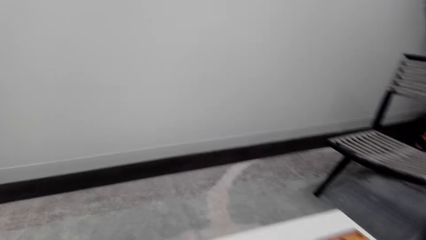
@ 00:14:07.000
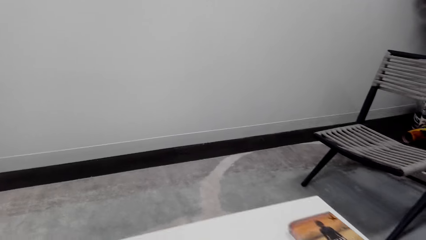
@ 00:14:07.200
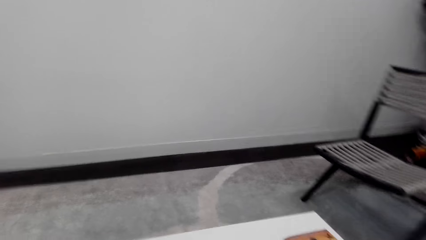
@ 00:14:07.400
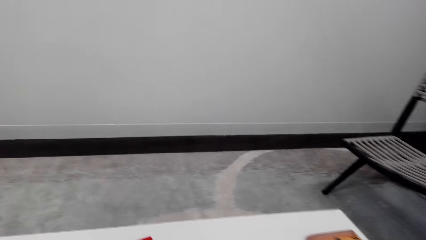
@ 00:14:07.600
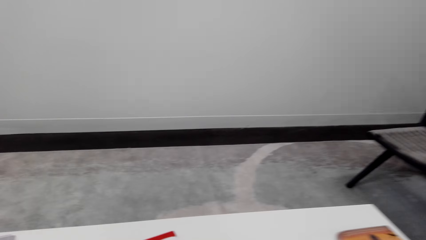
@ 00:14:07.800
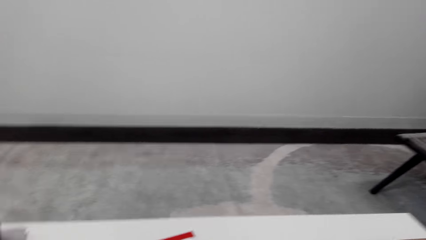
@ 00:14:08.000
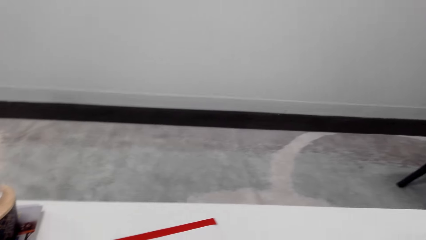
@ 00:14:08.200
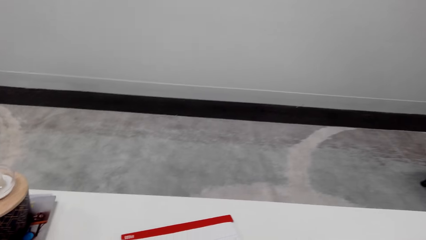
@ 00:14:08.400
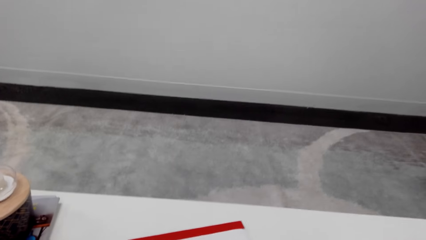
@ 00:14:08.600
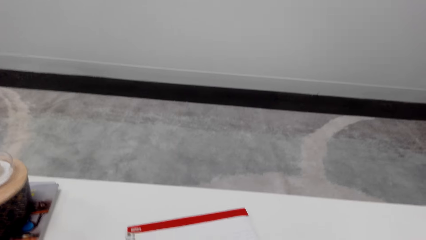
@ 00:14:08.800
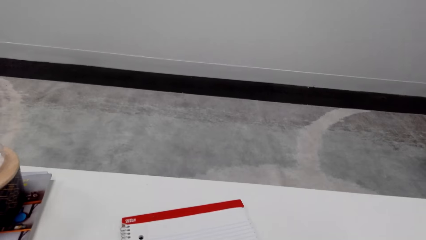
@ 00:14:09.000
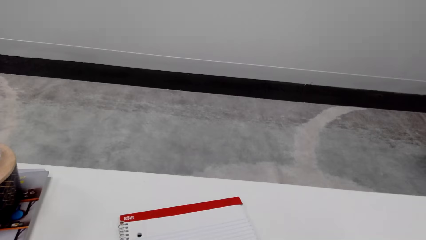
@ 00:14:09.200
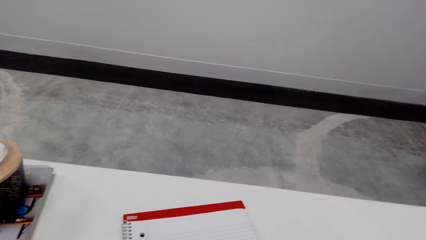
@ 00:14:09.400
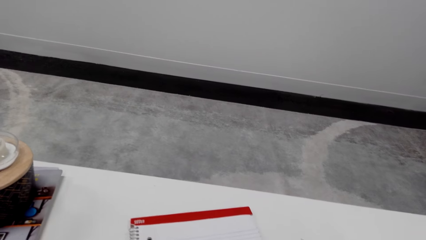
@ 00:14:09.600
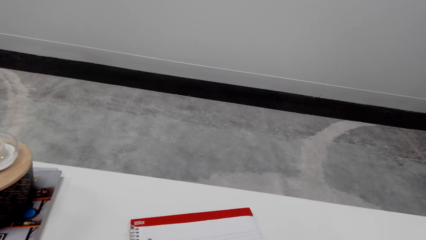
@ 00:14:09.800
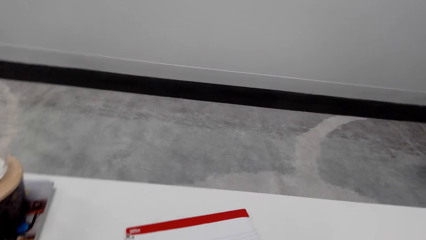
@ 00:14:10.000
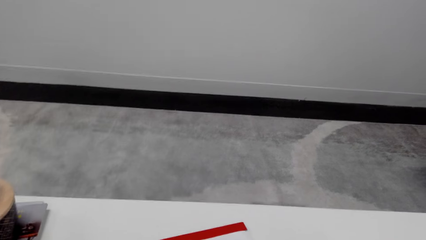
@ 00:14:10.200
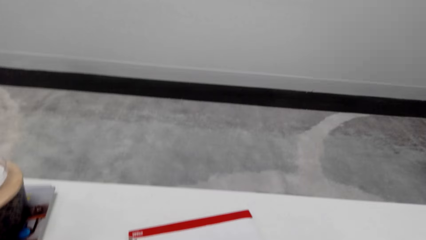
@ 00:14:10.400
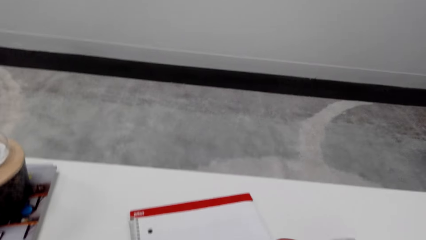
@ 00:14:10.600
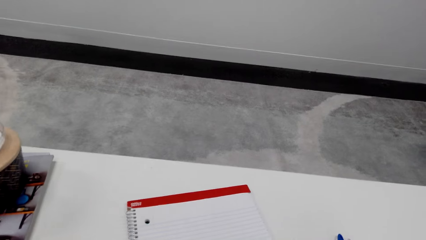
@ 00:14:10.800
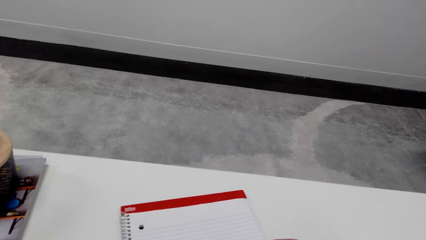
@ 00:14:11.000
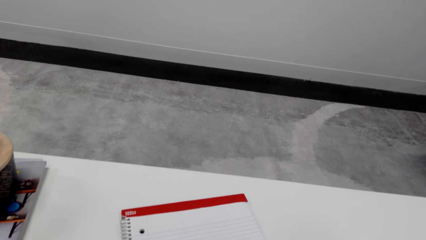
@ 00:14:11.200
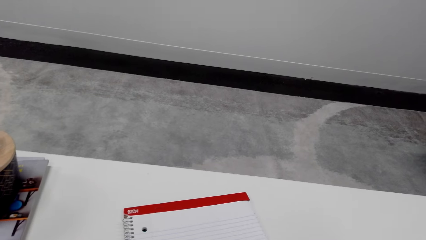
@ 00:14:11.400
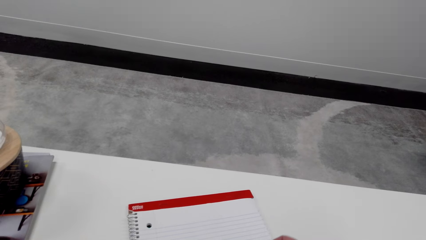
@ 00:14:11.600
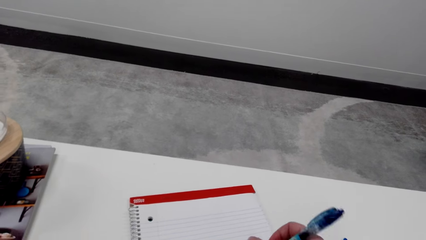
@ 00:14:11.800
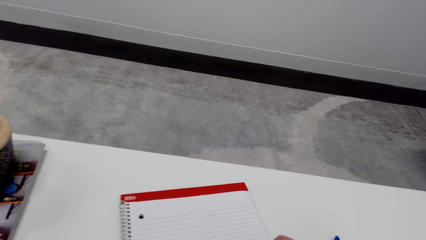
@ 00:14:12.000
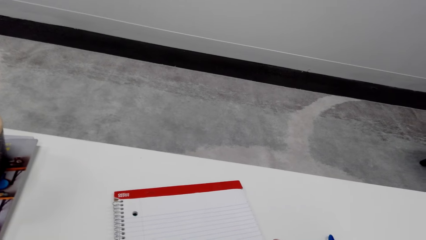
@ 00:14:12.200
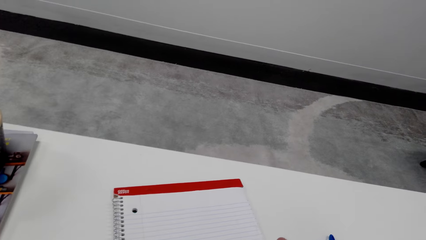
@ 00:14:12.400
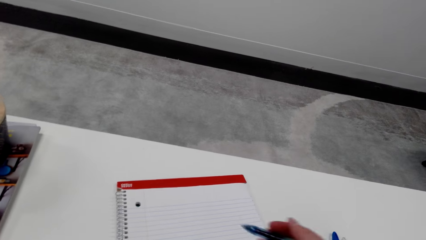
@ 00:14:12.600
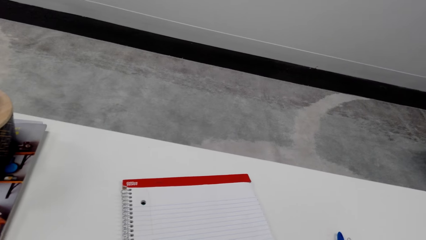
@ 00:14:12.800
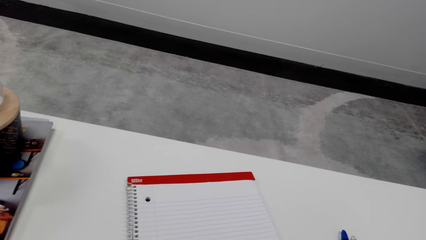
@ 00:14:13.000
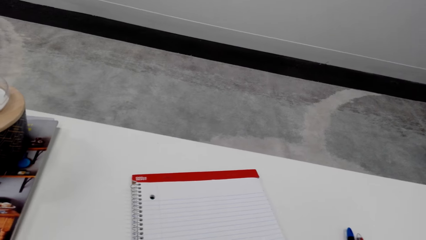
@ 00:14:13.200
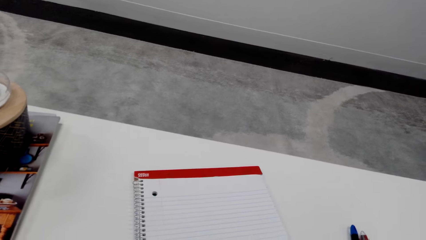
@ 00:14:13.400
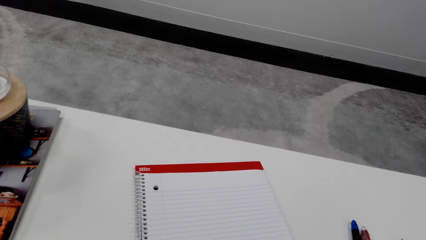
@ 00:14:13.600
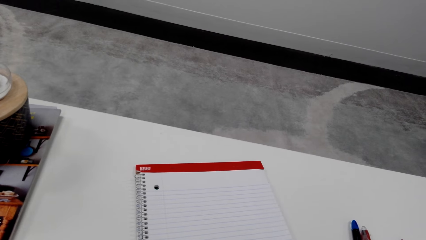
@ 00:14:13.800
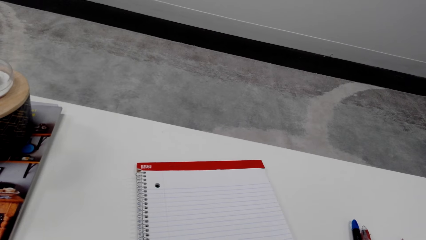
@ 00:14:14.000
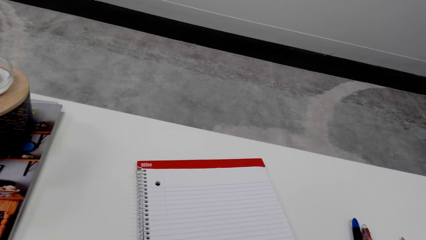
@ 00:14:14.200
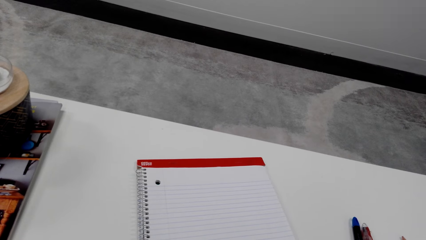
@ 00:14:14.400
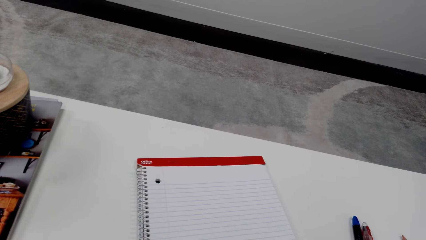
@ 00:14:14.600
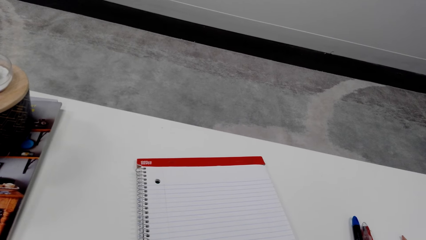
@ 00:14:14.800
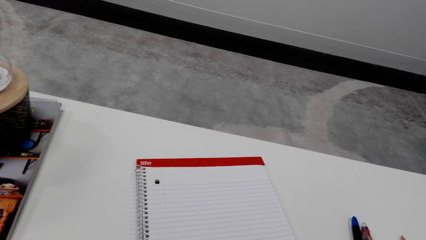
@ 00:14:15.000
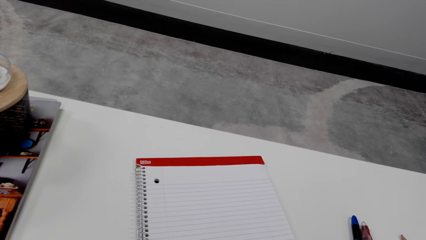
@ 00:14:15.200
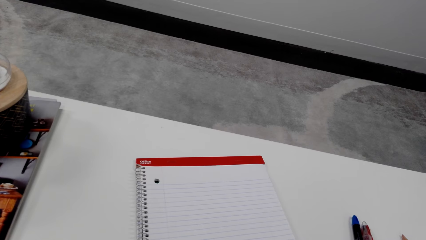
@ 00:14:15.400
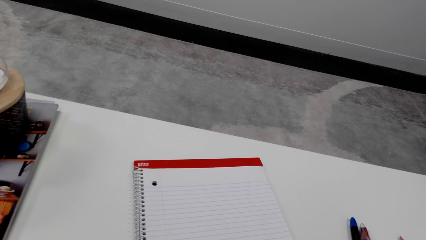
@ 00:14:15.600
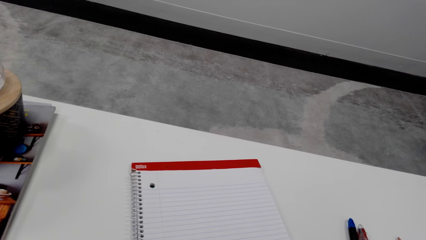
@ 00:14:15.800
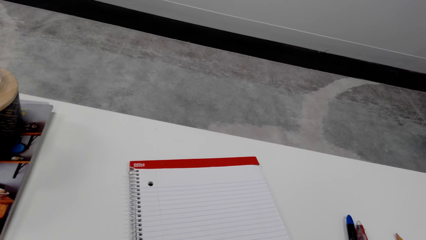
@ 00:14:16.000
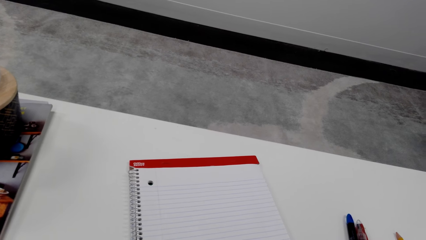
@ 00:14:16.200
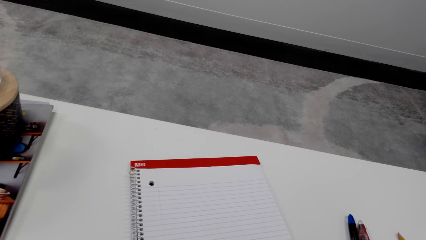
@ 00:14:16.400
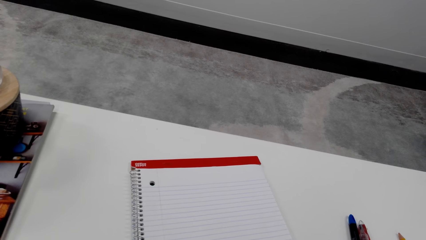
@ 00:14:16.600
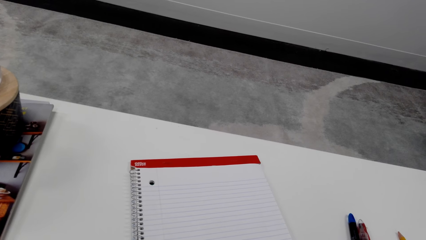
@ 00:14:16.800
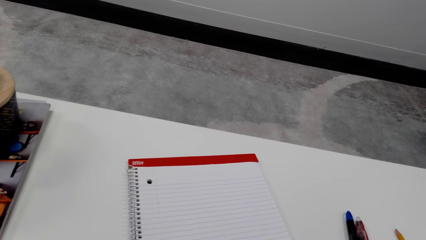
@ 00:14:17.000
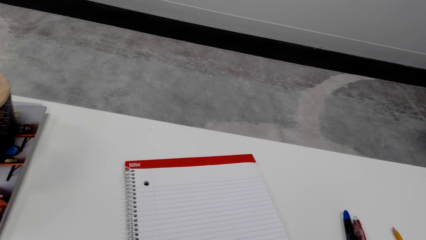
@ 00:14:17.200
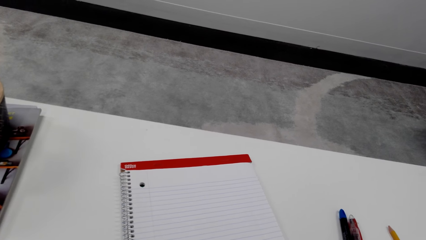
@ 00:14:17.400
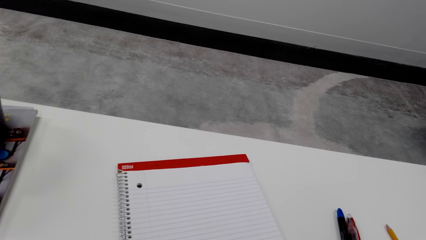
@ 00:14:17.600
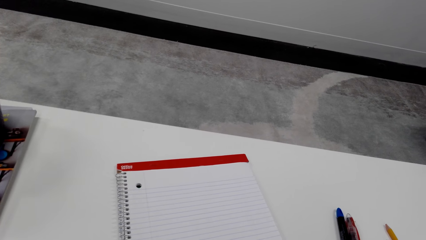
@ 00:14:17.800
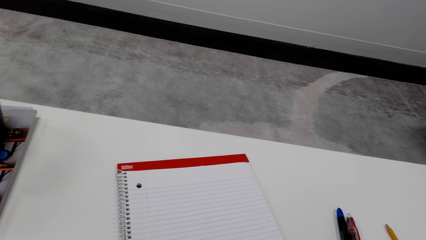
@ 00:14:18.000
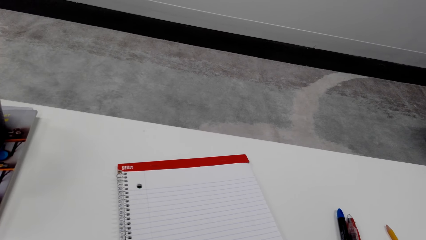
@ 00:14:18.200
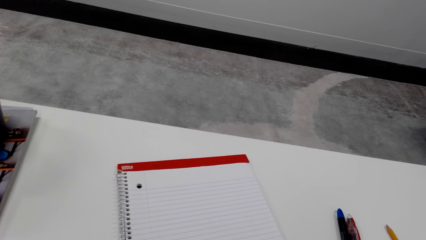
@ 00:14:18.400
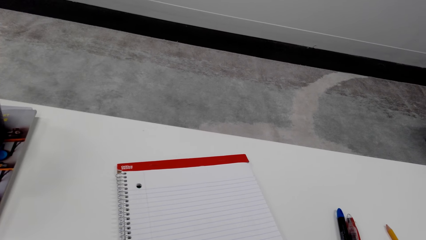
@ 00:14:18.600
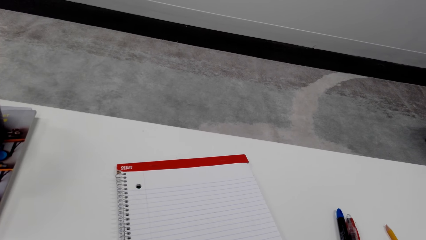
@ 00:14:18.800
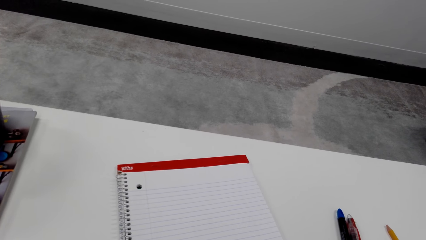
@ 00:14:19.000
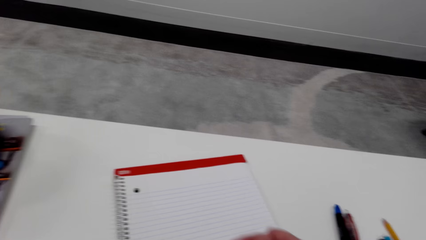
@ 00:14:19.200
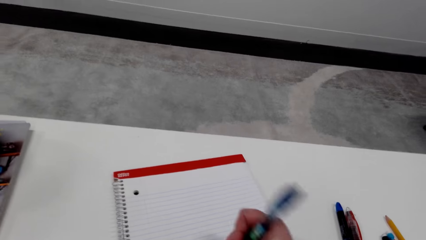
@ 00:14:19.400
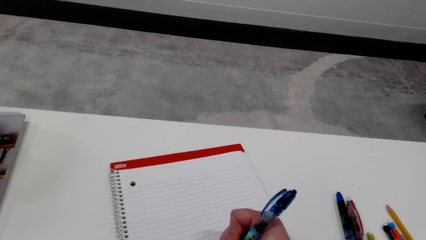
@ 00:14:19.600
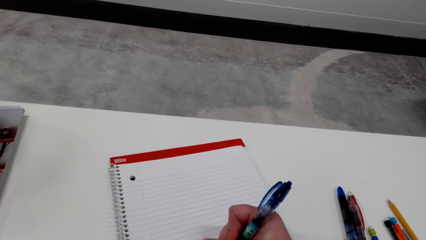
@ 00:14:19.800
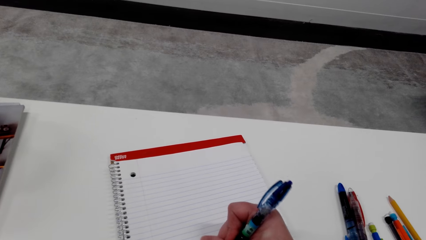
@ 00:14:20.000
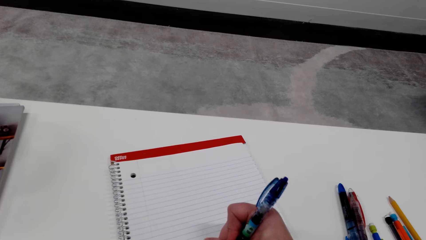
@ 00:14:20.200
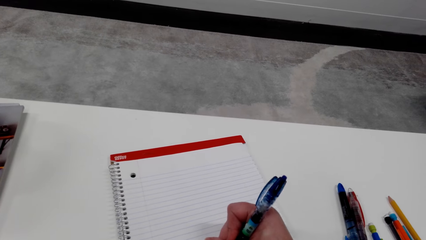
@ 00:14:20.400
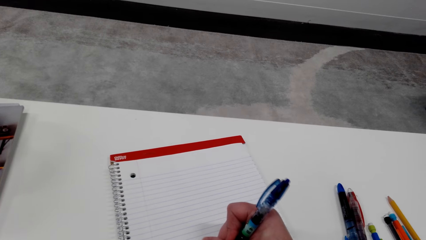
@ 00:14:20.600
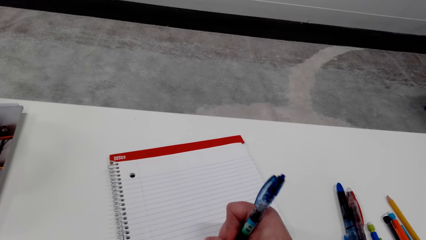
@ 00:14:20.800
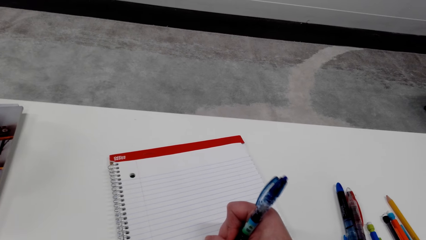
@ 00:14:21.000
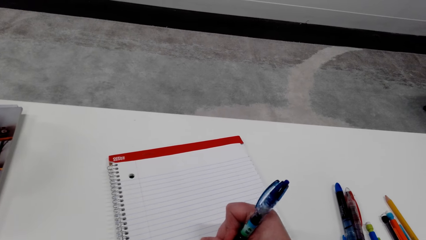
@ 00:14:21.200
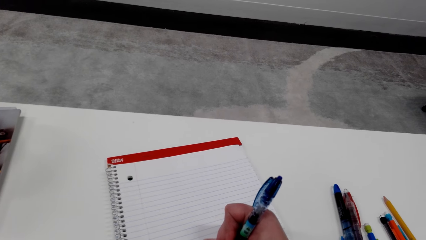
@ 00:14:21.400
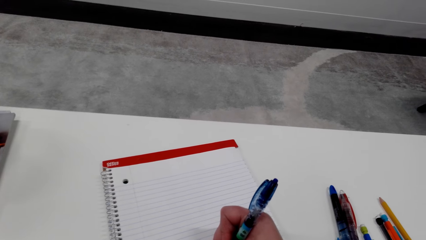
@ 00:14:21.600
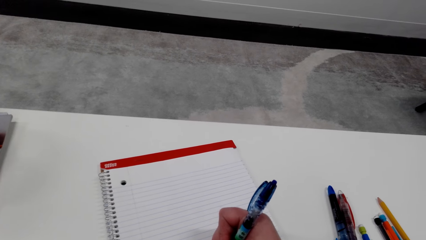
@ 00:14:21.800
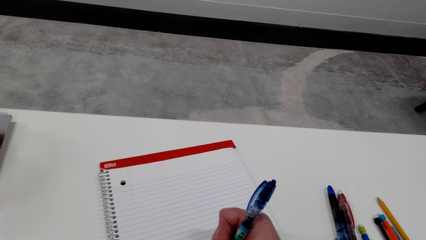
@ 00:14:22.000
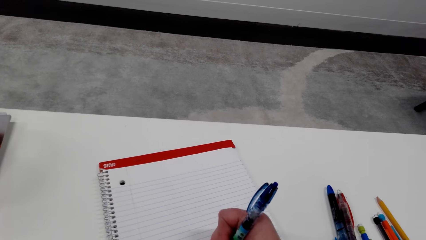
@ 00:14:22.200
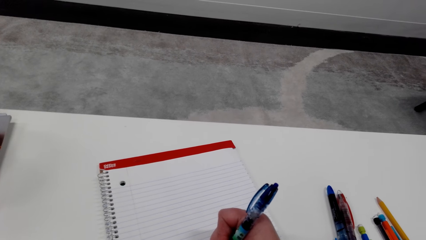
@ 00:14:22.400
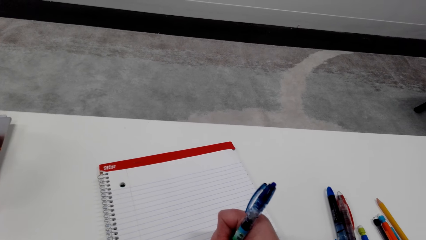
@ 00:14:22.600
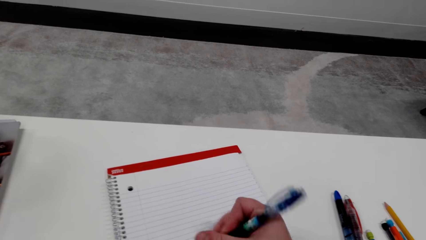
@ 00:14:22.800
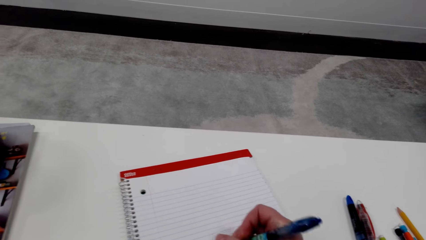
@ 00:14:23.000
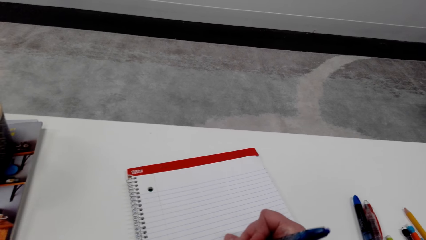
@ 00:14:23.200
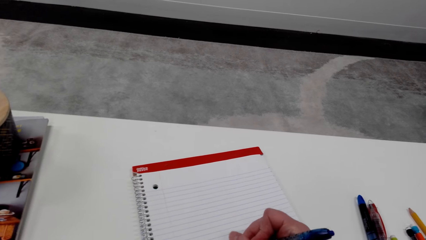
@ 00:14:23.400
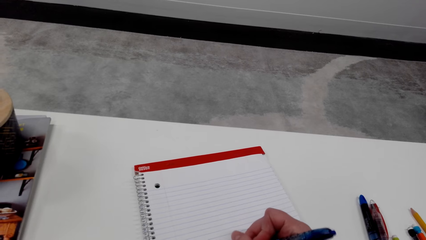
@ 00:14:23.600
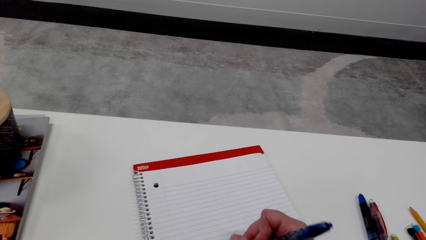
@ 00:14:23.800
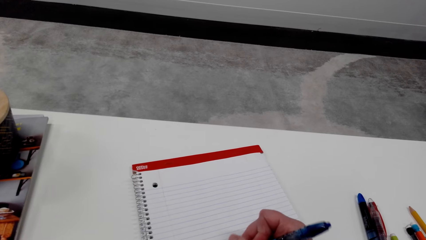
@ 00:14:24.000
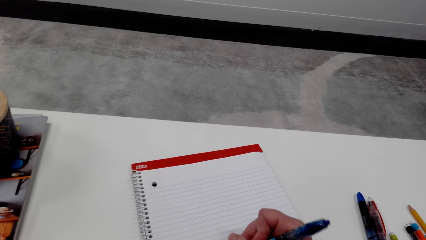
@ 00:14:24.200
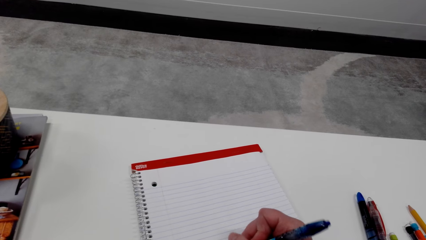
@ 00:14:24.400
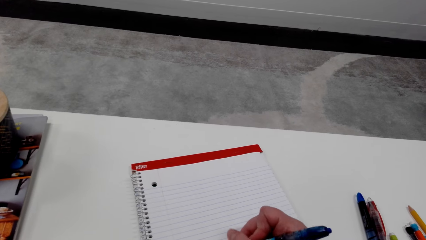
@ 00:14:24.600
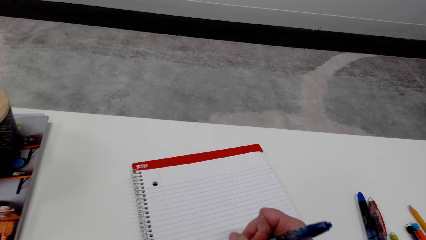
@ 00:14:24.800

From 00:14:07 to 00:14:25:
The camera wearer looks around a room. They adjust a book on a table. They draw on the book with a pen. They look around the room. They converse. They draw on the book with the pen.
